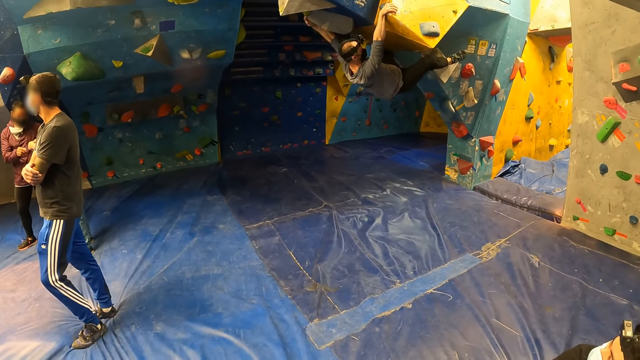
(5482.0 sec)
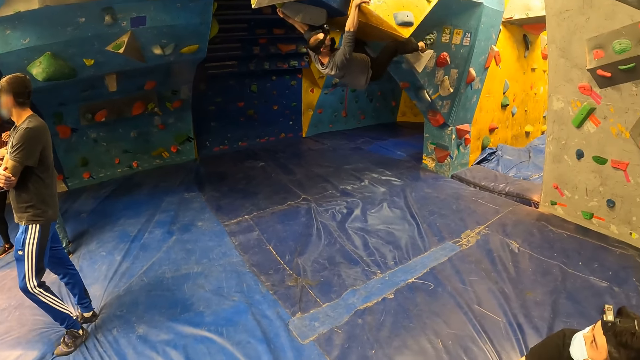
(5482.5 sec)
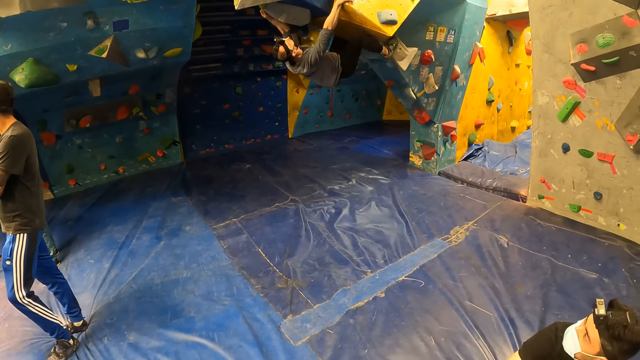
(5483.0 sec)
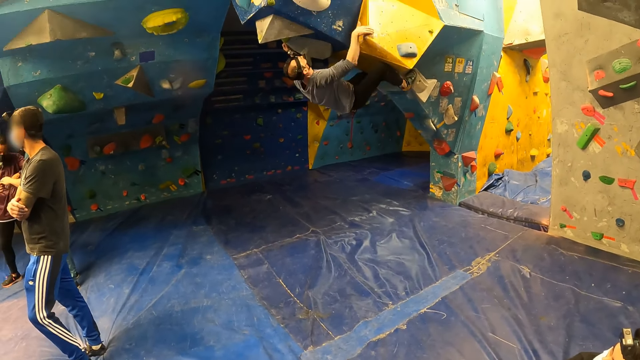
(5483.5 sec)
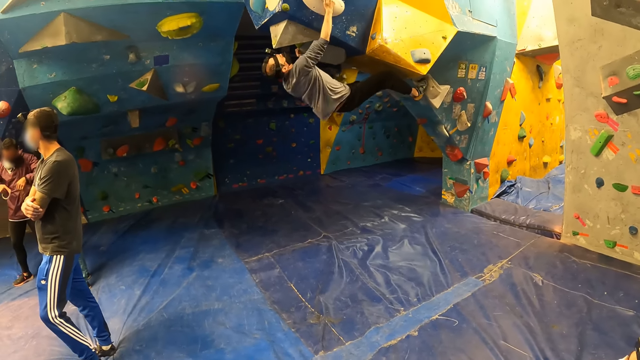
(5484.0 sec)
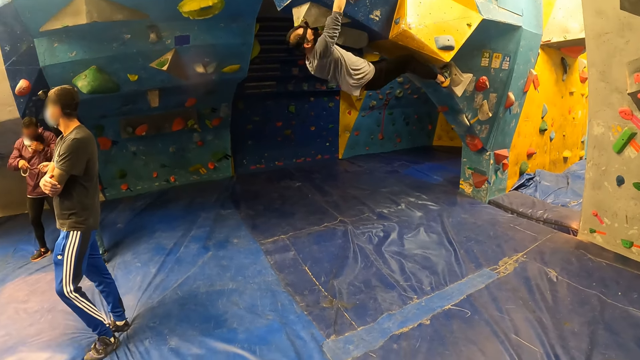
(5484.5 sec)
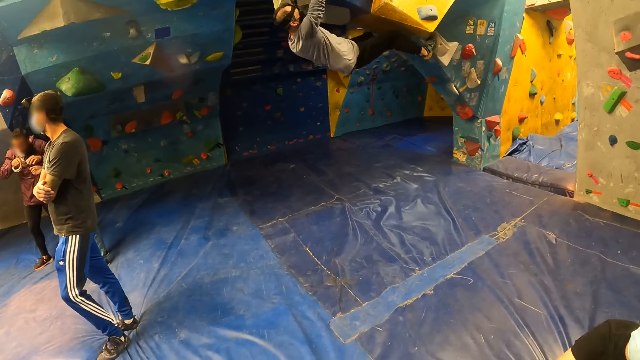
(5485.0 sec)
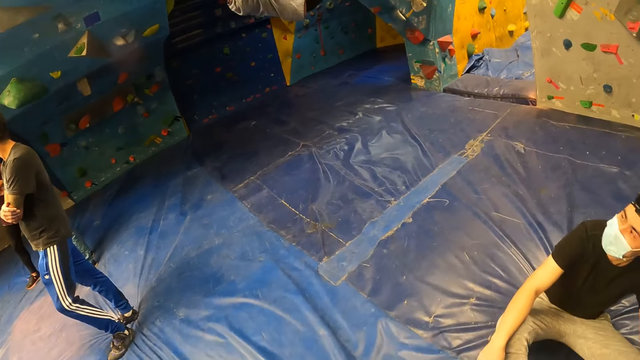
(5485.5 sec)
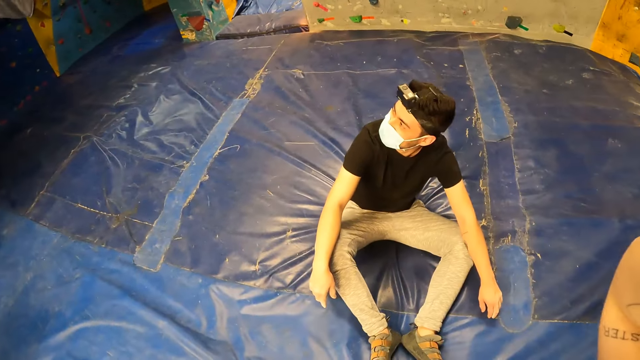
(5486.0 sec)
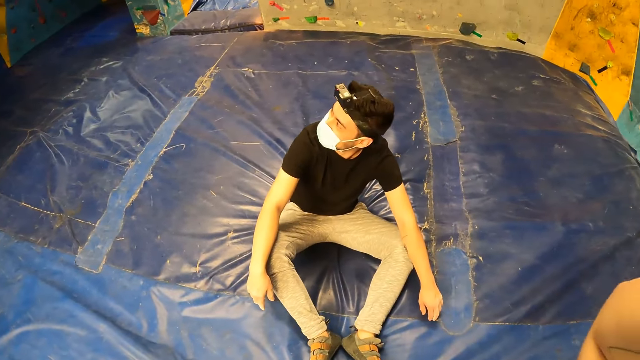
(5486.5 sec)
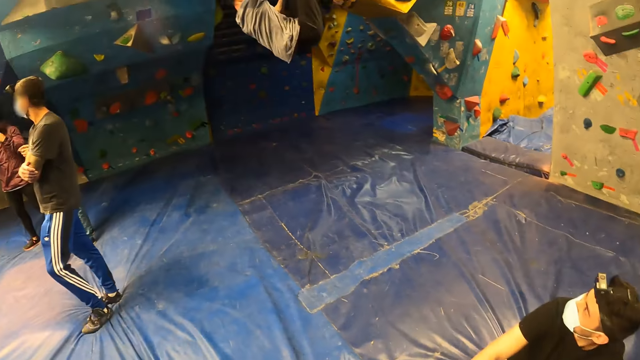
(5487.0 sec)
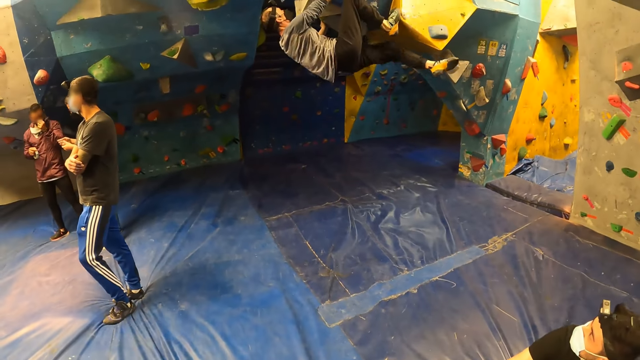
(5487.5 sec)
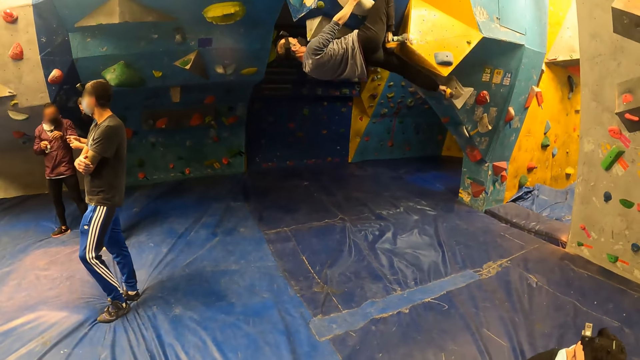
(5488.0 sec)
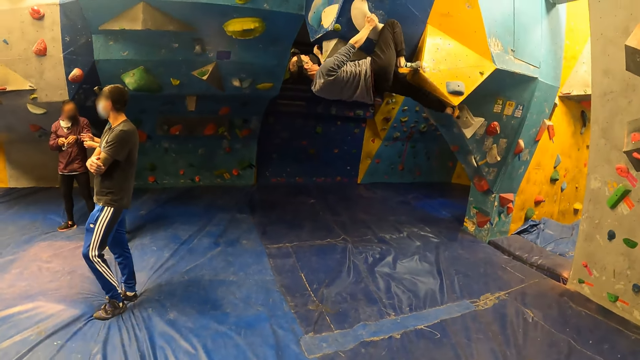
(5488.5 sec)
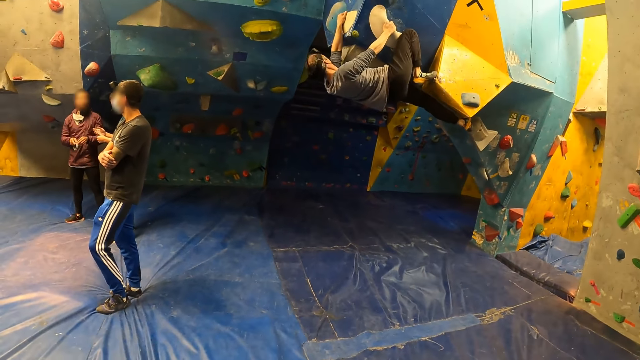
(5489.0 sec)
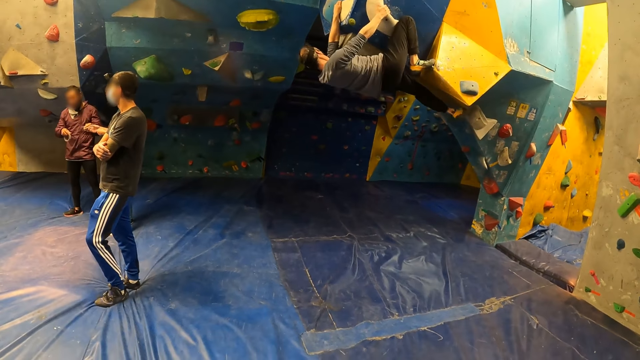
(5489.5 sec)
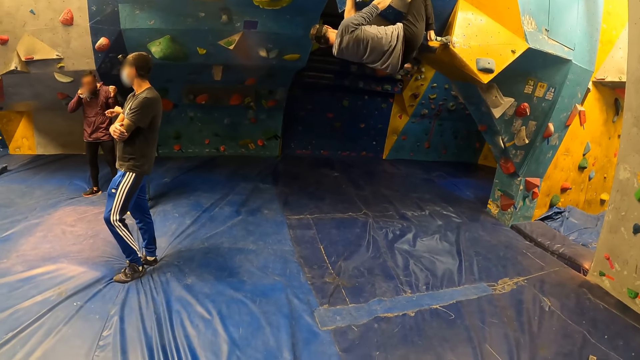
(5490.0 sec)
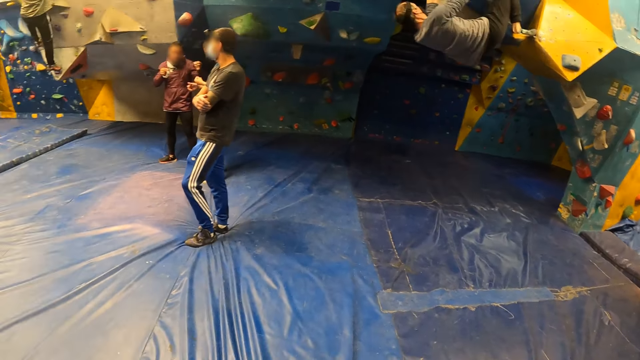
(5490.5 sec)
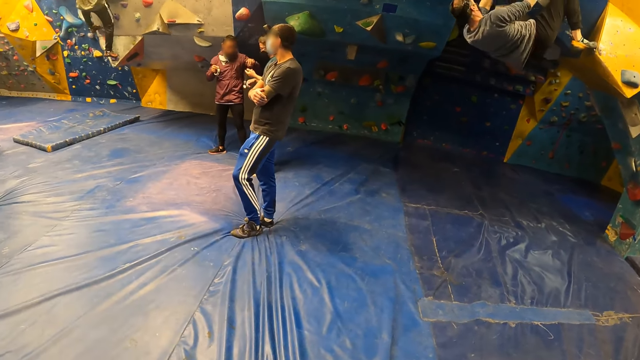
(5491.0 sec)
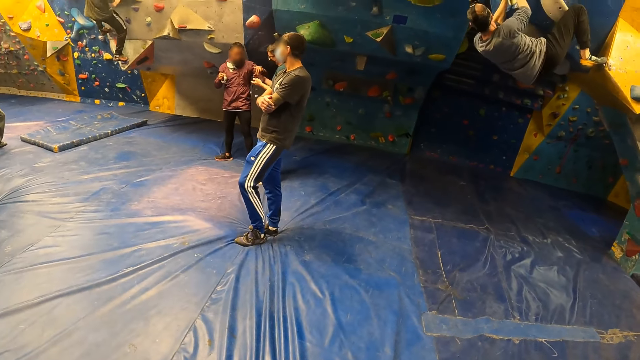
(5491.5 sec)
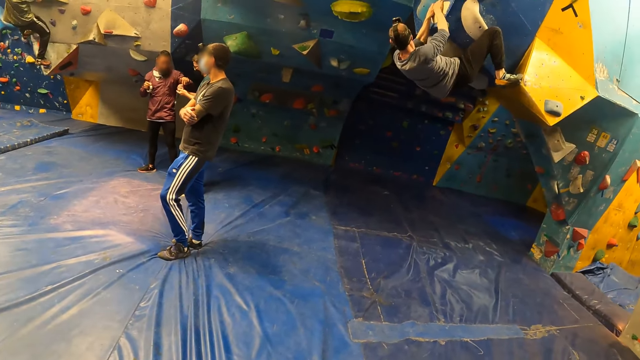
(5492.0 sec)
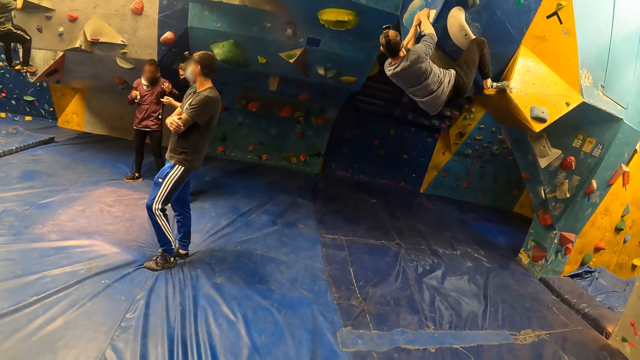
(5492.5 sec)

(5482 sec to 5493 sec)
The camera wearer drops her hands.

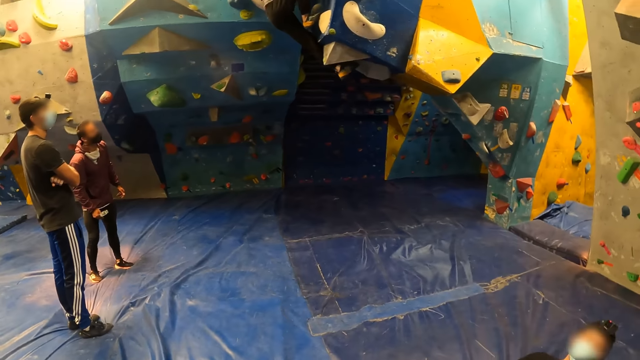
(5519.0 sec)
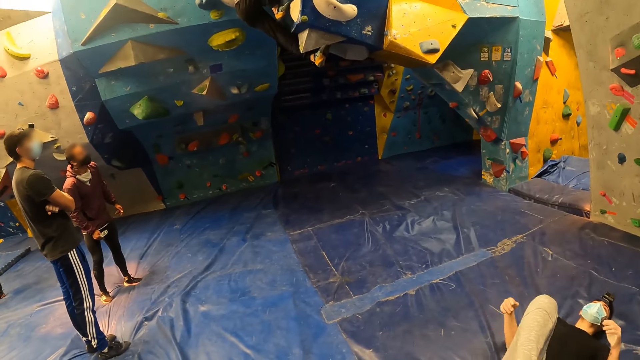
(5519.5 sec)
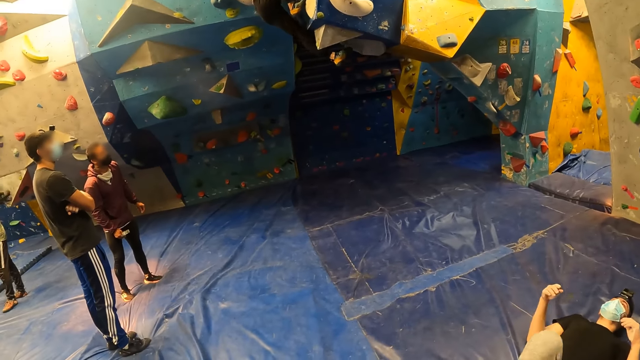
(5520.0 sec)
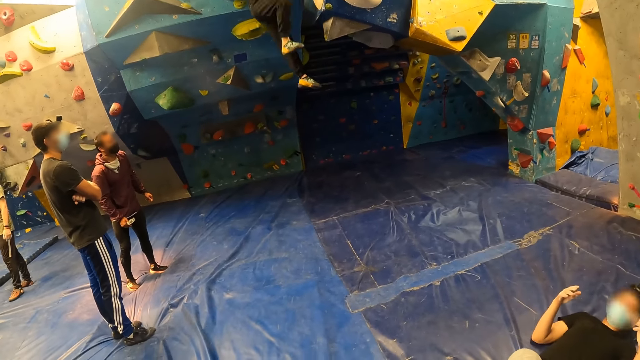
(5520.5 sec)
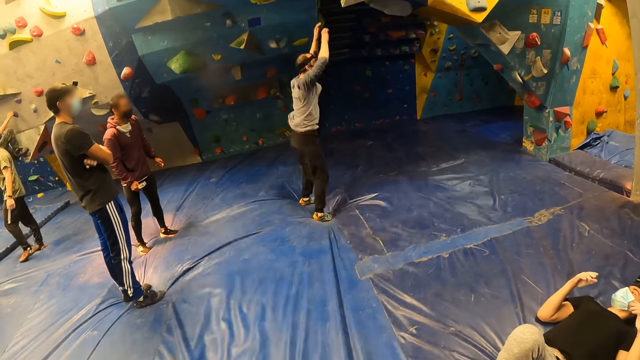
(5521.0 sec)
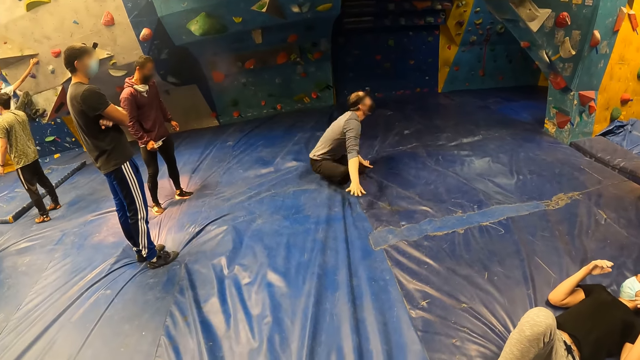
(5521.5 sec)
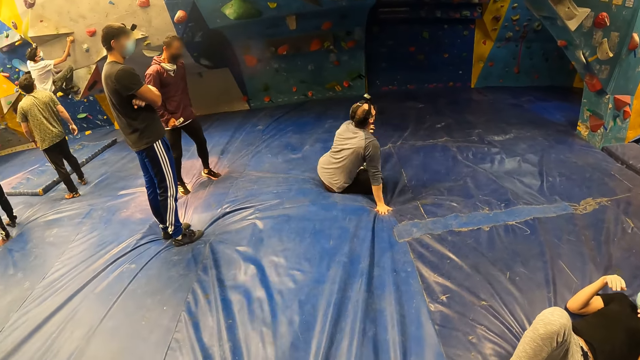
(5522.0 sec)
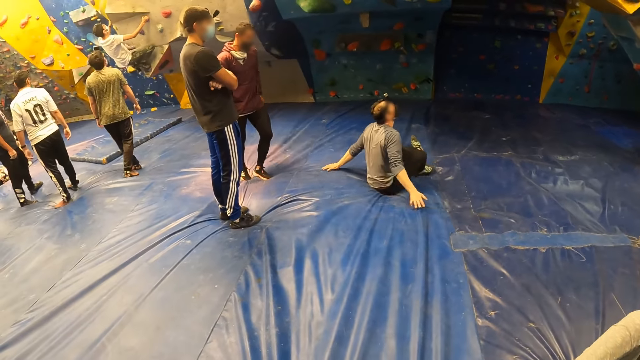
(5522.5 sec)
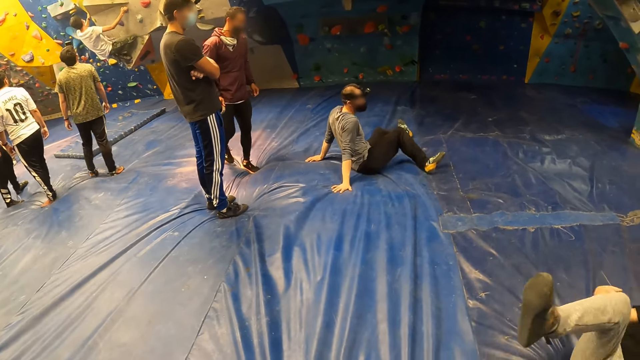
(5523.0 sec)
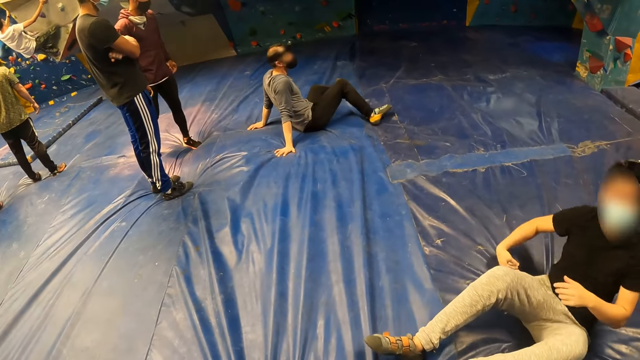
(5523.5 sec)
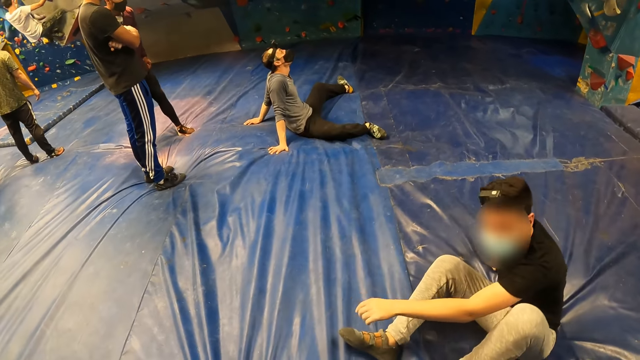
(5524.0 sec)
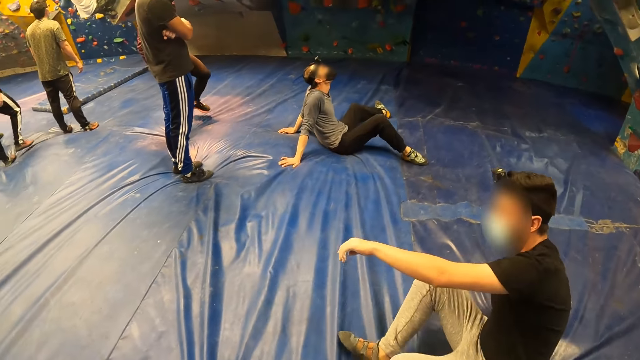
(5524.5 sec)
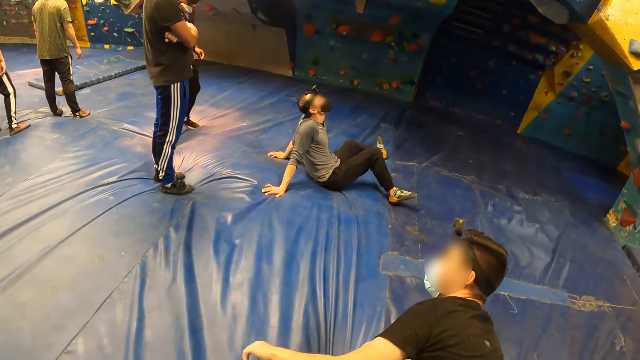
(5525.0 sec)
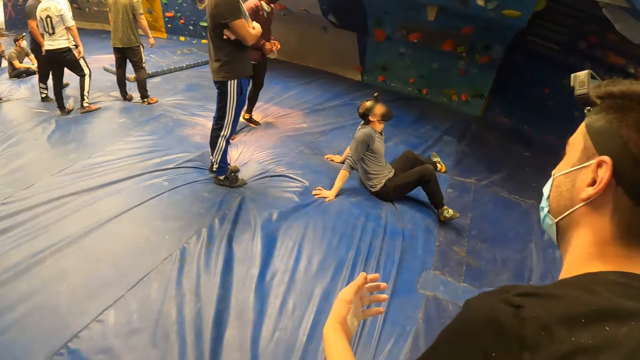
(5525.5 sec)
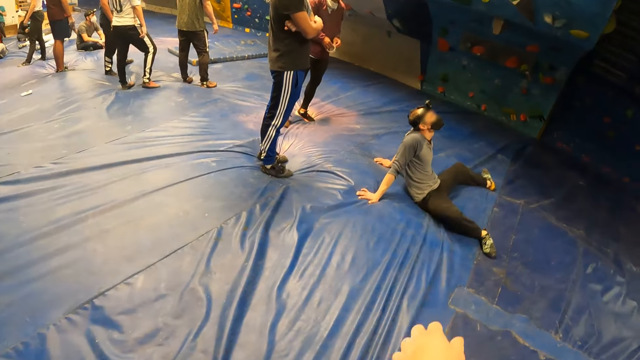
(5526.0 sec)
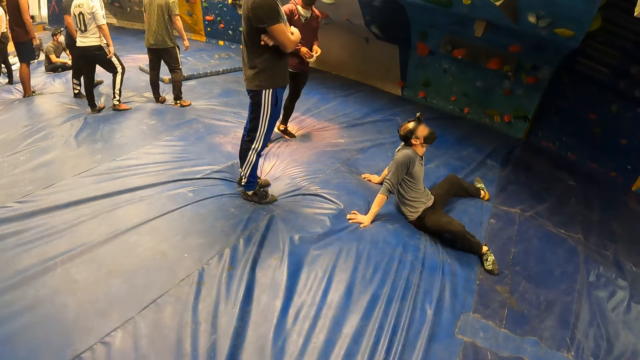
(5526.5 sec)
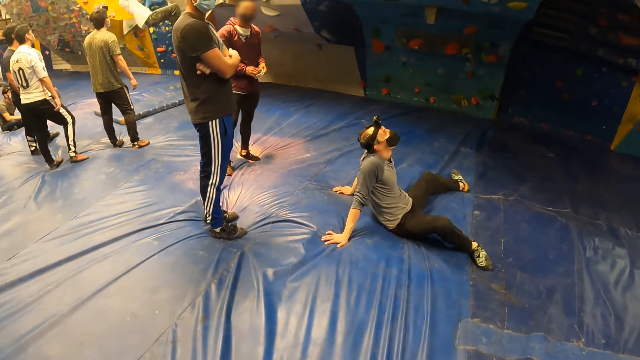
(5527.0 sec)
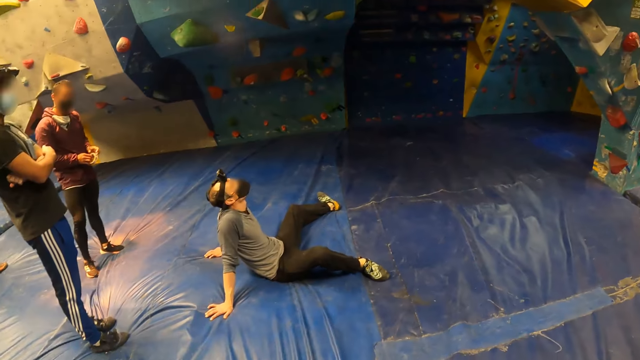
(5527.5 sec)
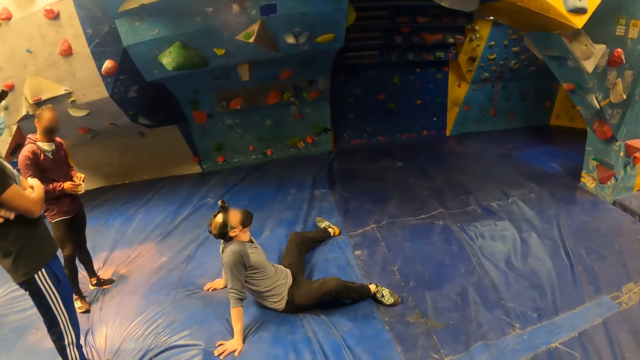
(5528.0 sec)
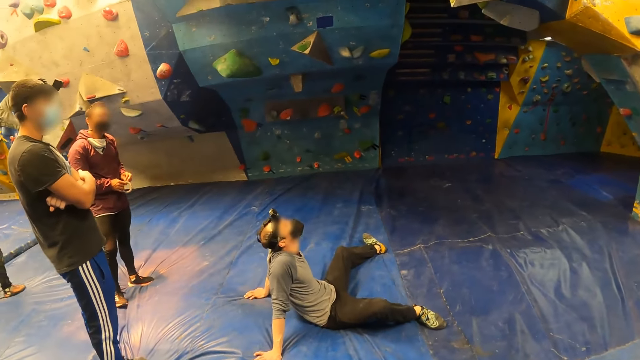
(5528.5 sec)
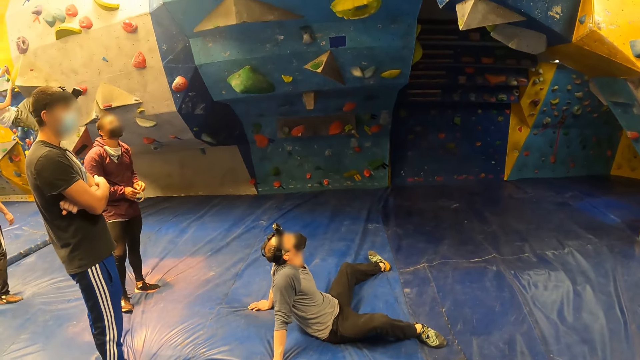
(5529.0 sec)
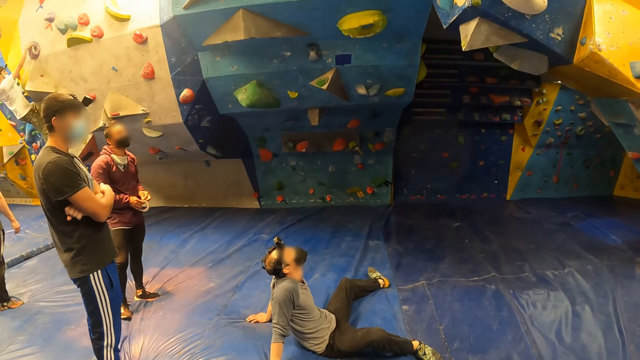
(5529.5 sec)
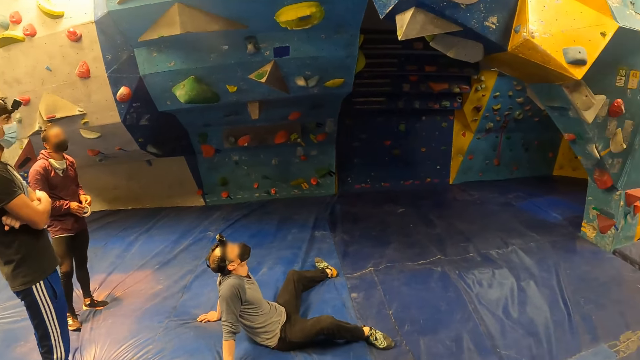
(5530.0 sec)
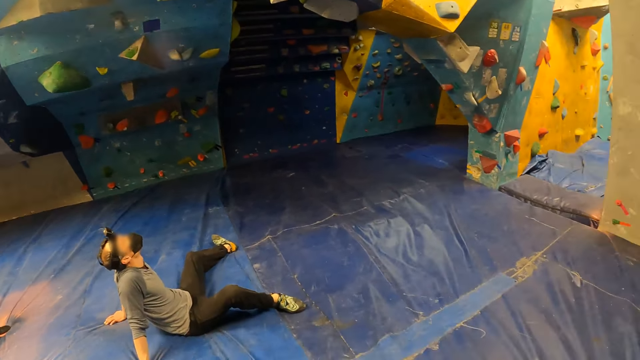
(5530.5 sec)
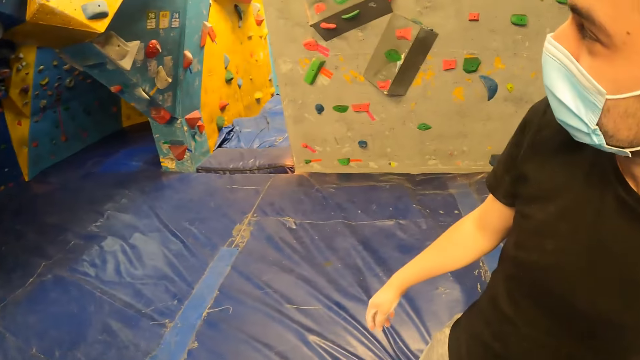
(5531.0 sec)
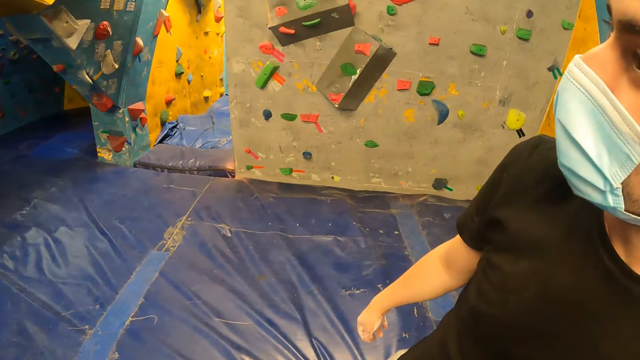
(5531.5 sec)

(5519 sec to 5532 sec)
The man climbs down from the climbing wall.
